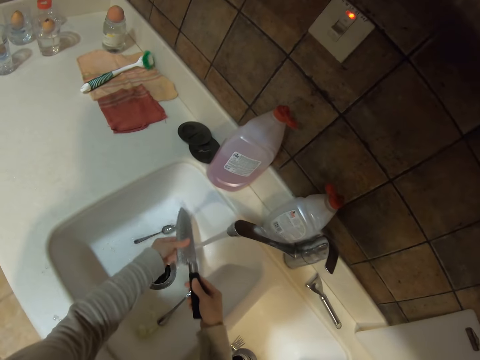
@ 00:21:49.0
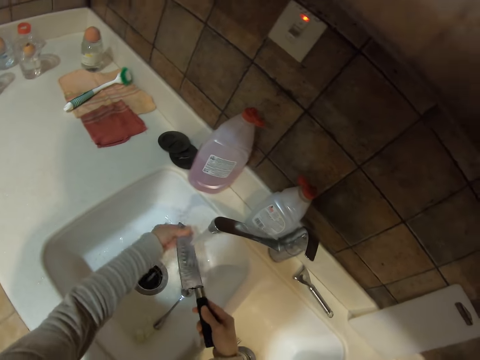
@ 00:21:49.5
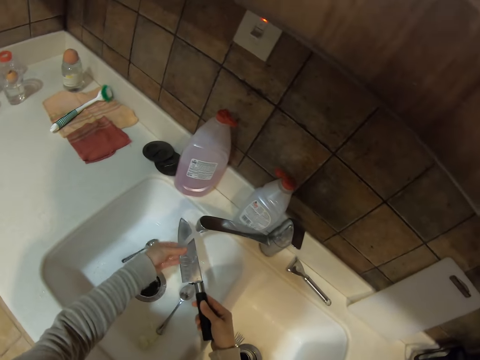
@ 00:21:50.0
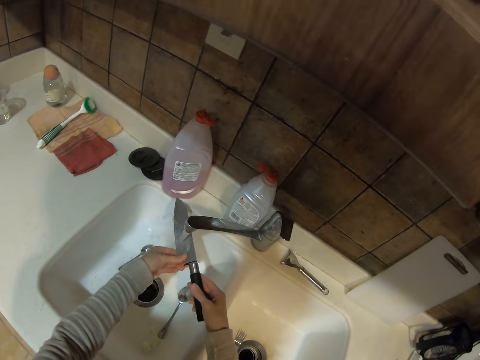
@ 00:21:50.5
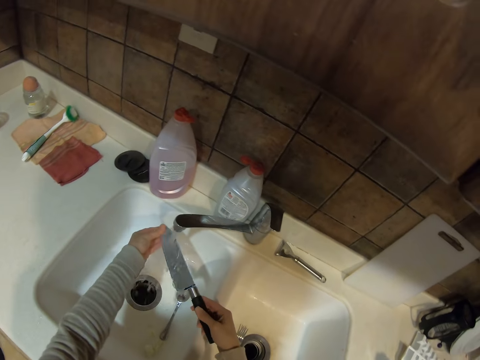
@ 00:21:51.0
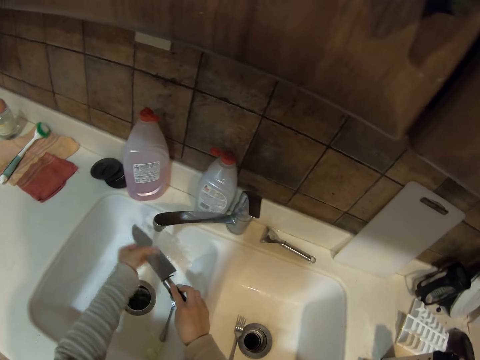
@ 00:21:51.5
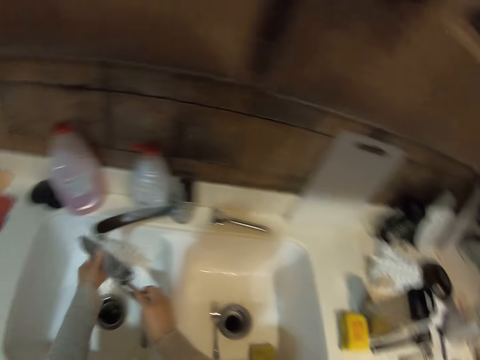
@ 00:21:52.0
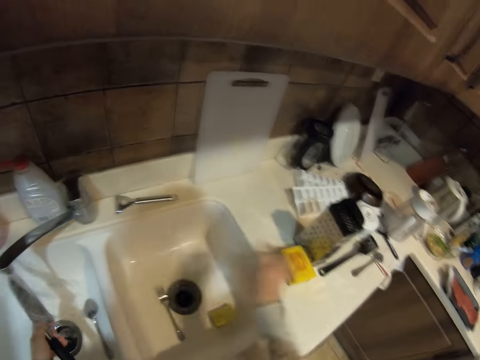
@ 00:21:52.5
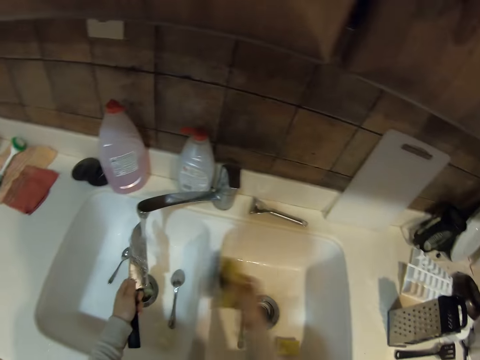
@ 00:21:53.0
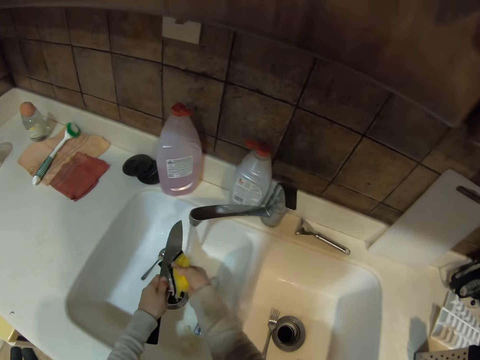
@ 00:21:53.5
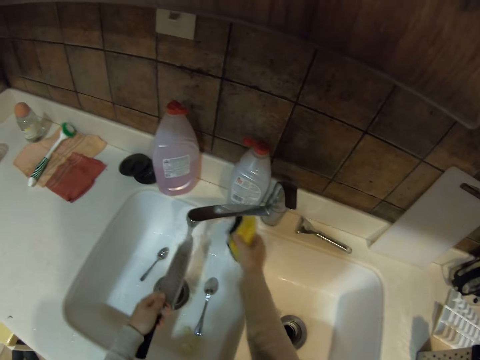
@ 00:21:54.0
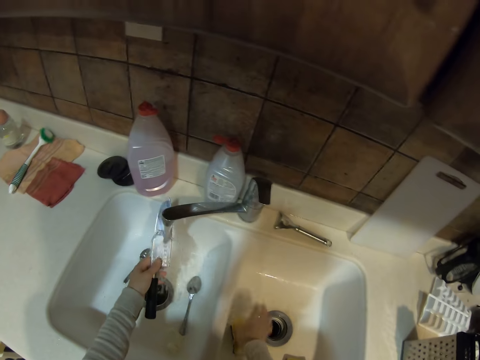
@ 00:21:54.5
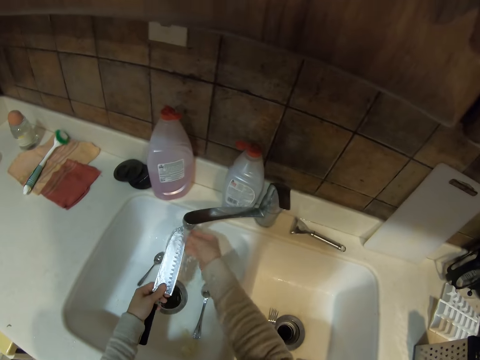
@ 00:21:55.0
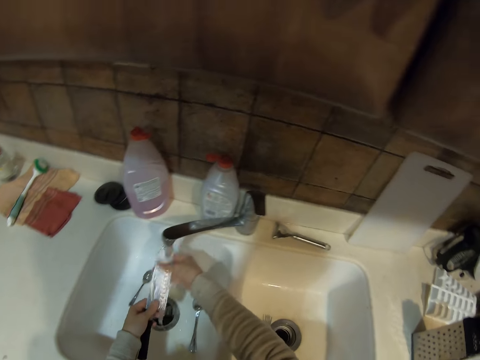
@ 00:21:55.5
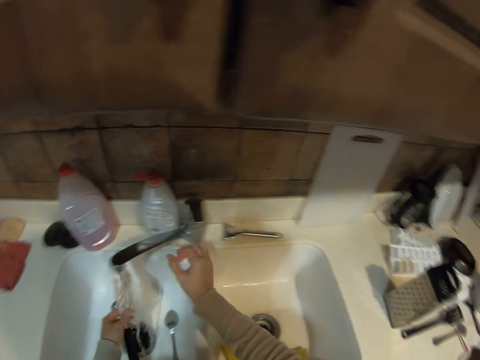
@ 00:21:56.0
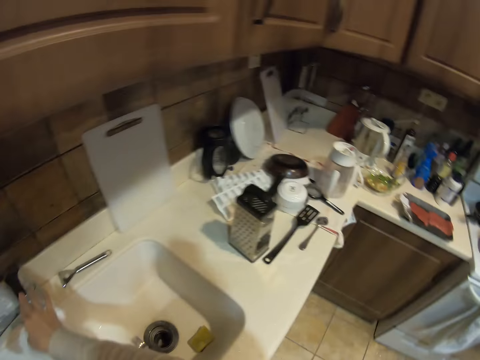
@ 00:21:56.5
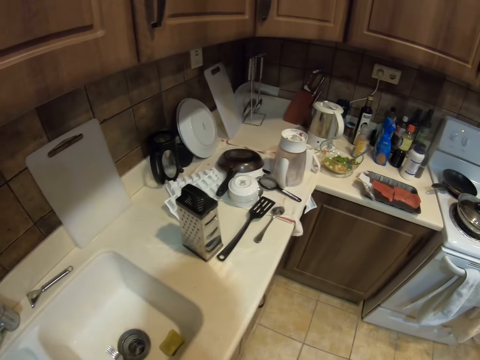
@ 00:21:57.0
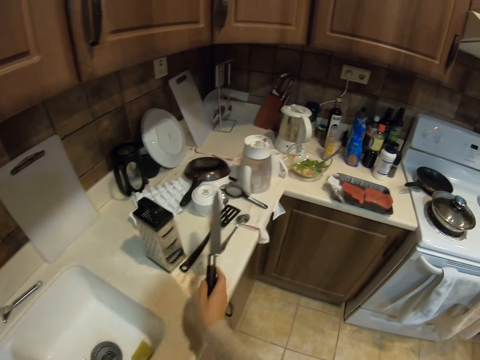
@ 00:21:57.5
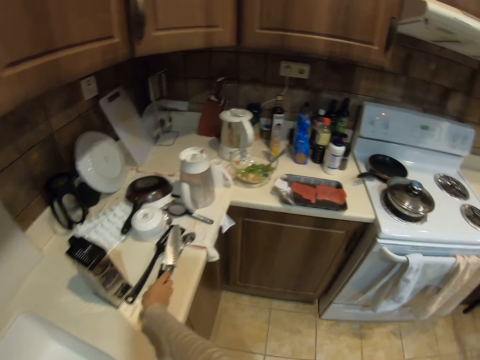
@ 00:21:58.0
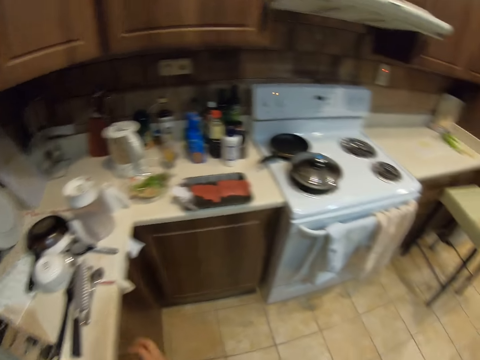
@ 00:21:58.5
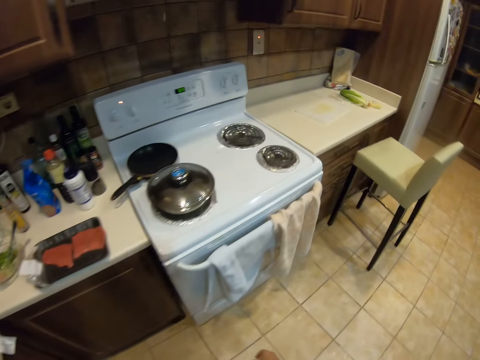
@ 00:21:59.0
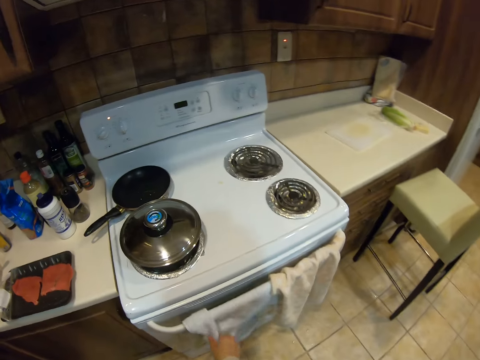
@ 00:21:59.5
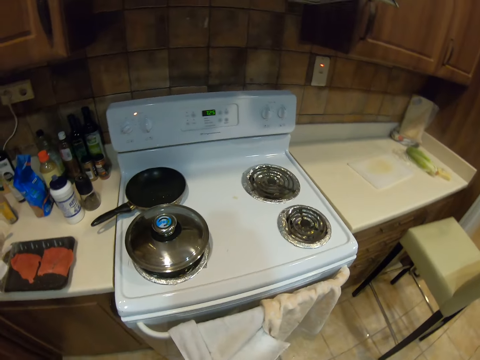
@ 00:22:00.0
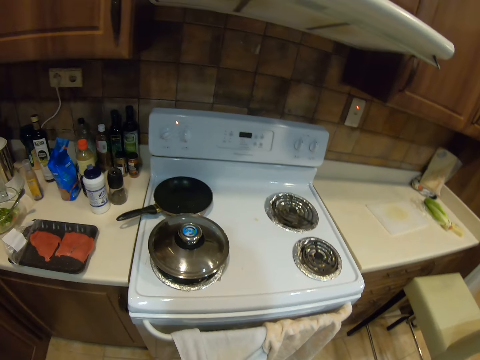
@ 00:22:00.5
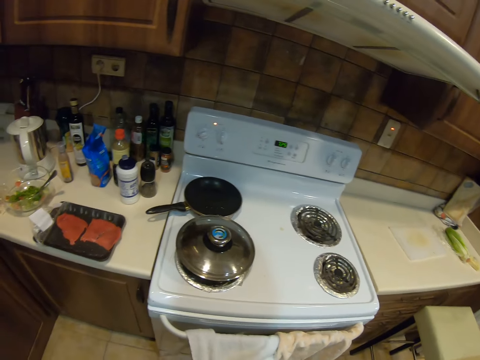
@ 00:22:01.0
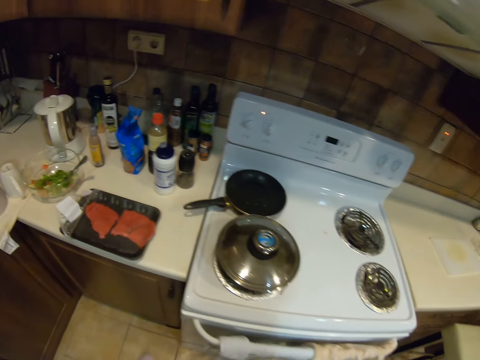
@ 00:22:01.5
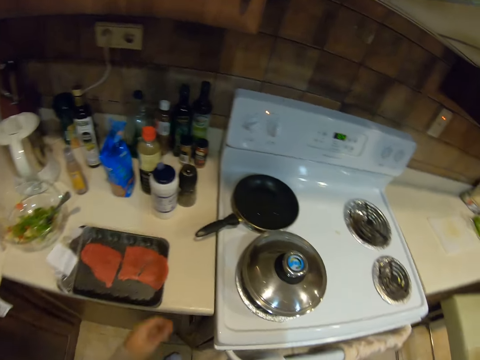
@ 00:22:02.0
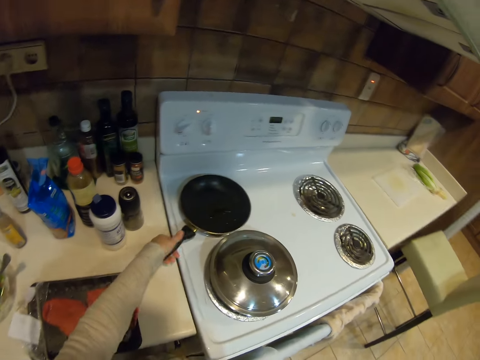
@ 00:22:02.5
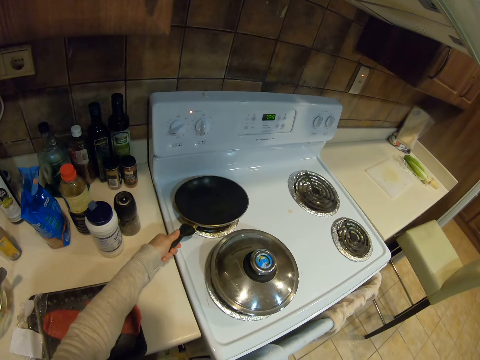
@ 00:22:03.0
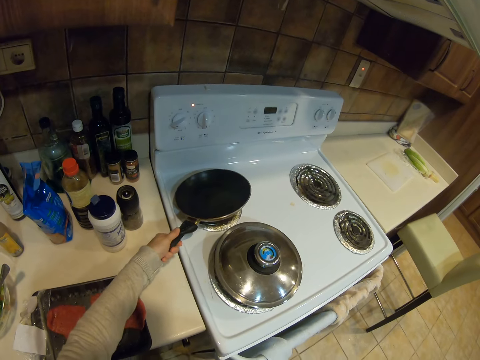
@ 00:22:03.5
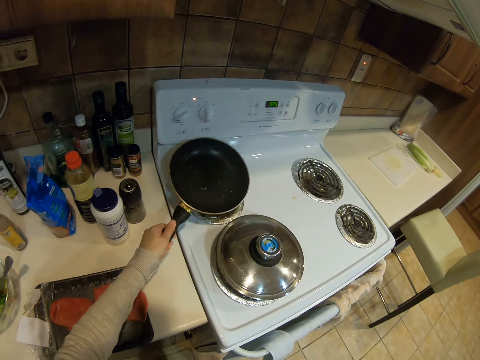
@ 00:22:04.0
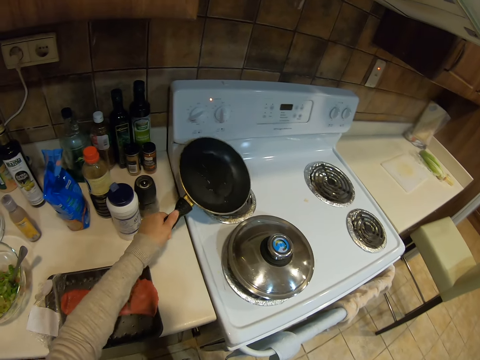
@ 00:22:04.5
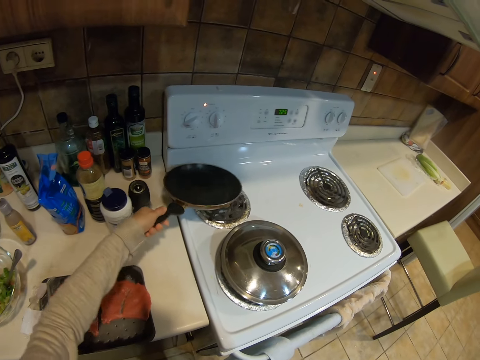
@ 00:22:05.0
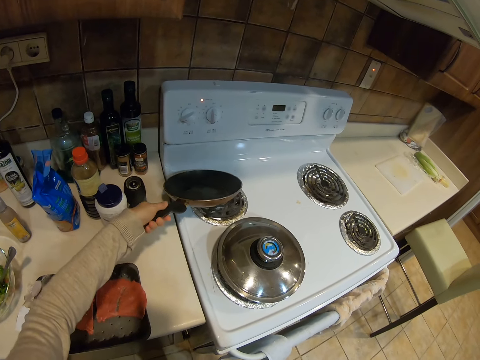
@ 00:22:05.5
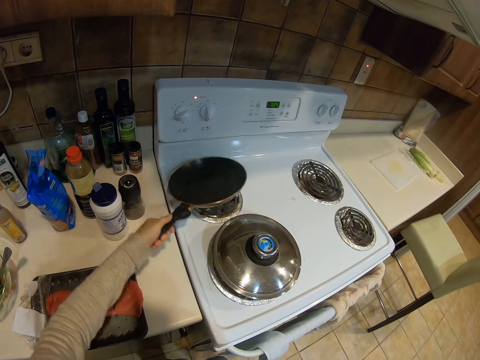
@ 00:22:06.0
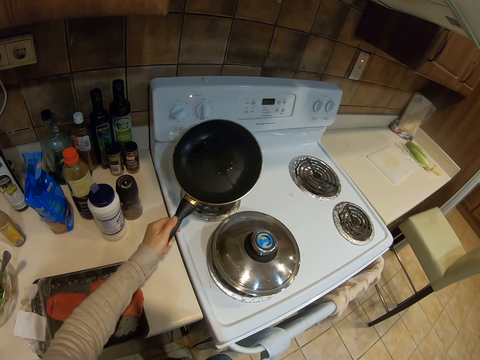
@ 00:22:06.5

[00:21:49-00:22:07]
The camera wearer washes the knife. They pick up a scouring pad from the counter. They wash the knife with the scouring pad. They place the scouring pad on the counter. They rinse the knife. They close the tap. They place the knife on the kitchen bench. They walk around the kitchen. They wipe hands with a towel. They lift the frying pan. They spread cooking oil in the pan.

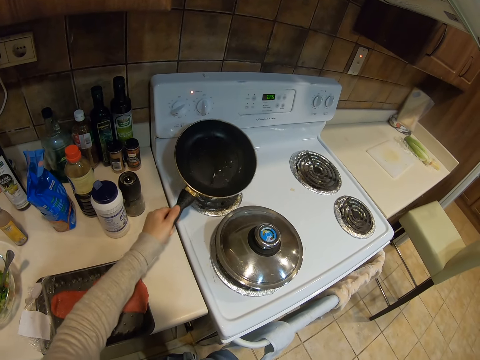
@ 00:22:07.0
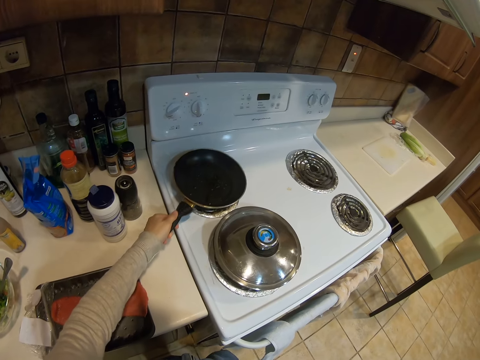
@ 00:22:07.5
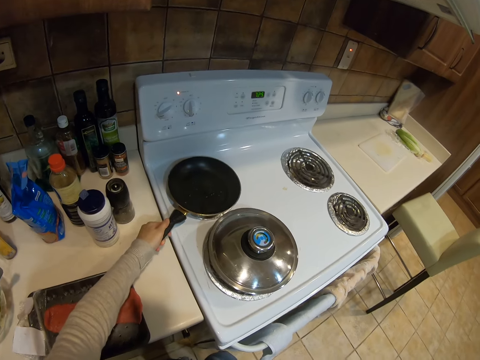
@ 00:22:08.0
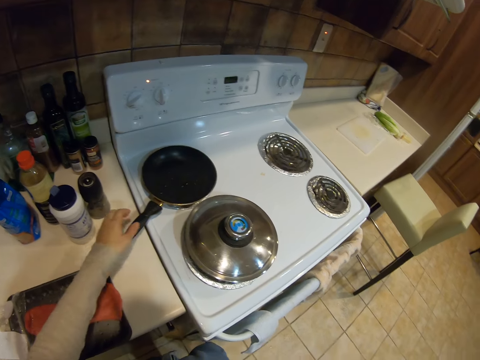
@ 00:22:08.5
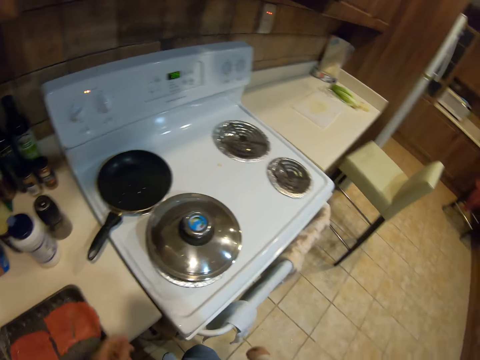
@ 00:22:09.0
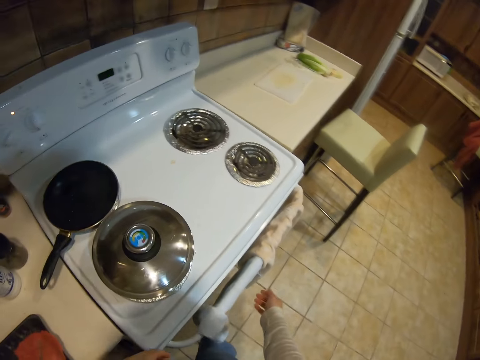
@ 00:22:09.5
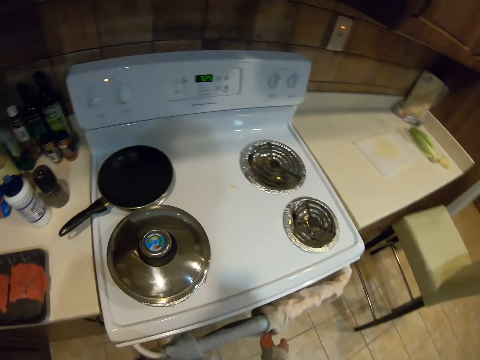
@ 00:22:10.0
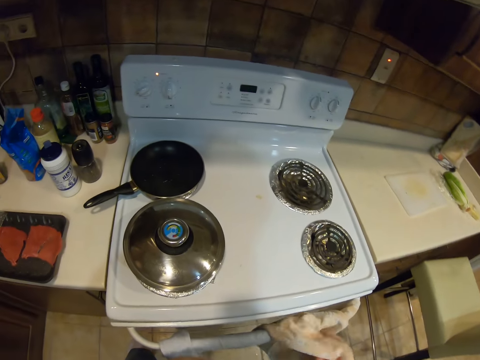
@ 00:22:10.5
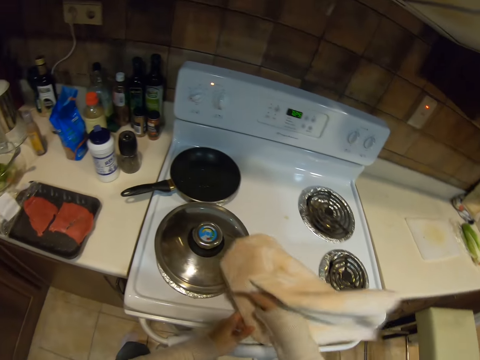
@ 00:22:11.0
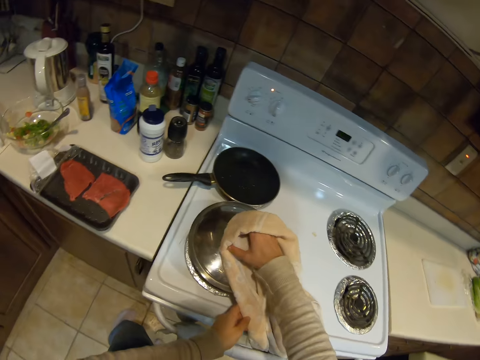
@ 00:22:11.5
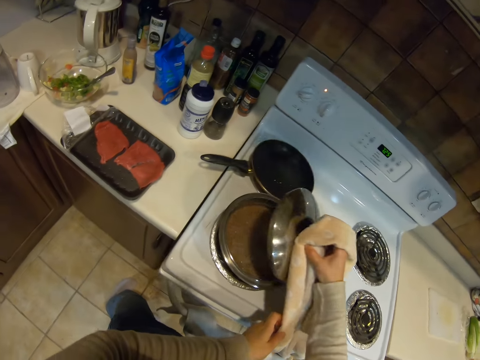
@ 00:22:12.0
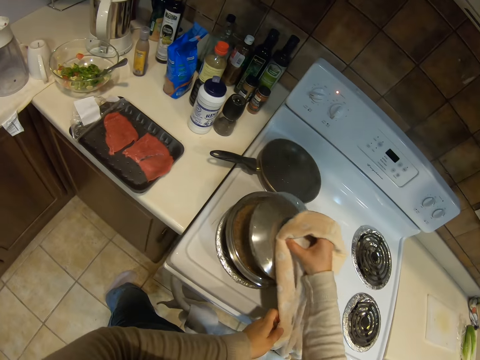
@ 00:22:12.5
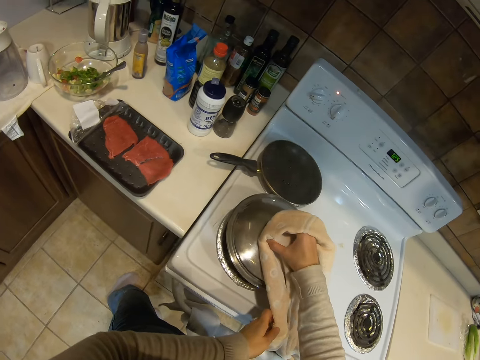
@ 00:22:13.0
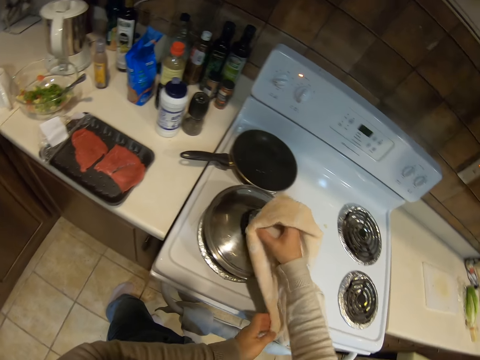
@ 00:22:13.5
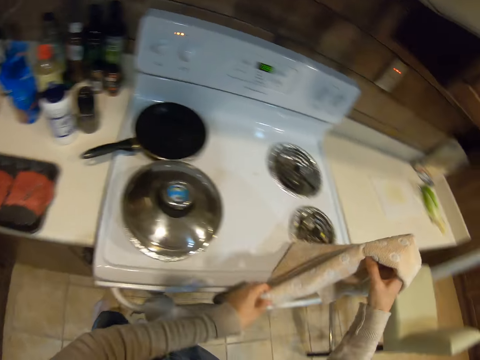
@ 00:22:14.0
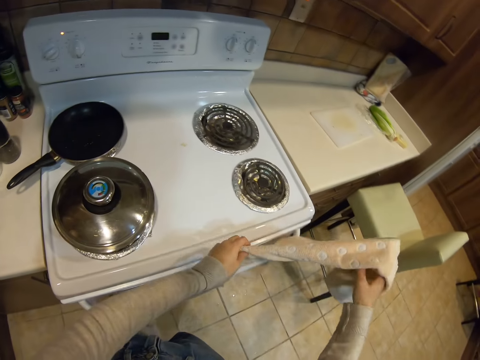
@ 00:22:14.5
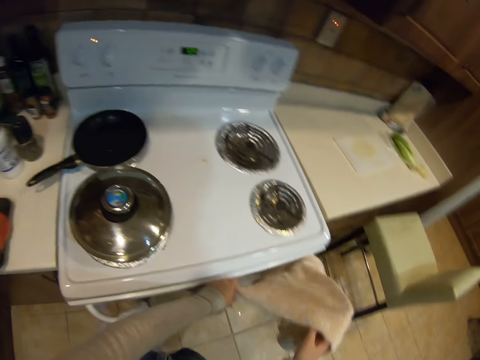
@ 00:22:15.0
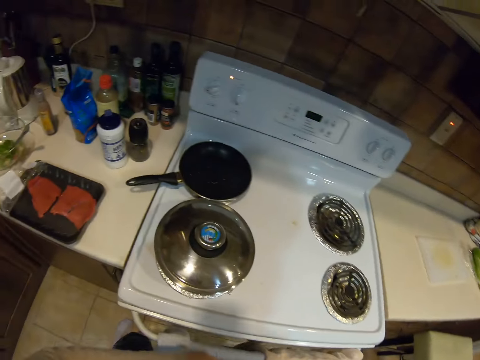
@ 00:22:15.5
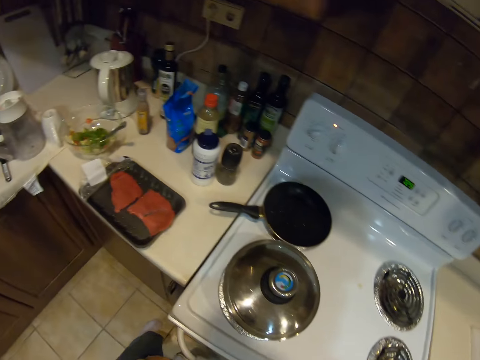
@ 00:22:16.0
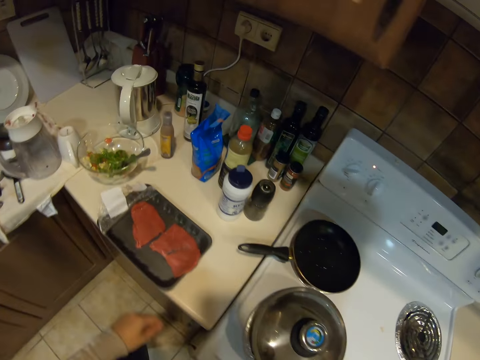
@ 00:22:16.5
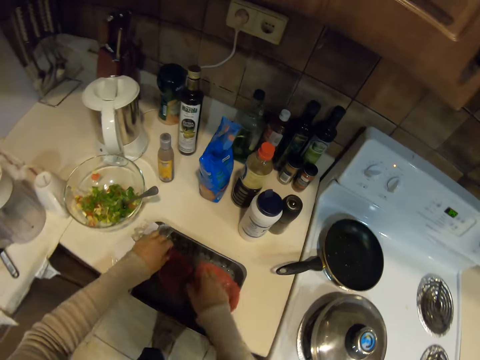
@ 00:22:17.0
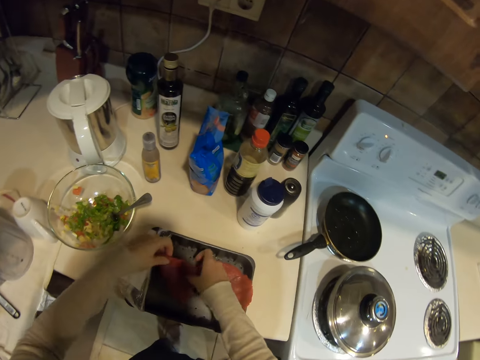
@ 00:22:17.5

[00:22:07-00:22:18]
The camera wearer places the pan on the cooker. They pick up a towel, hold the lid, and remove the lid off the cooking pot with the towel. They cover the cooking pot with the lid. They hang the towel on the oven handle. They move around the kitchen.
